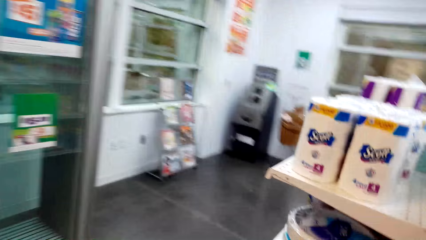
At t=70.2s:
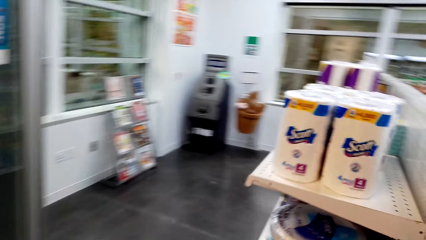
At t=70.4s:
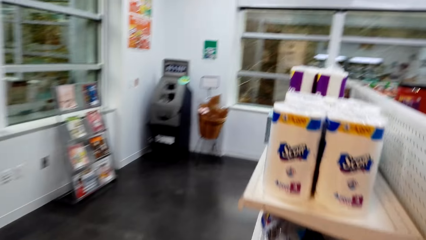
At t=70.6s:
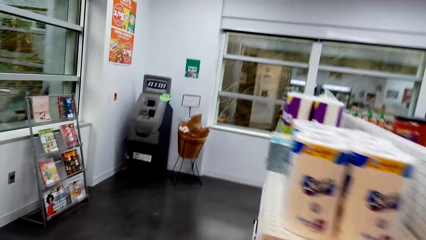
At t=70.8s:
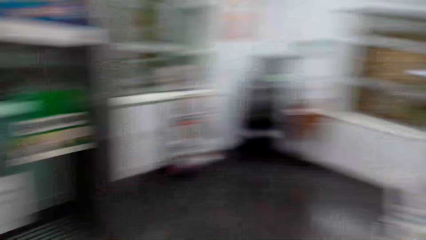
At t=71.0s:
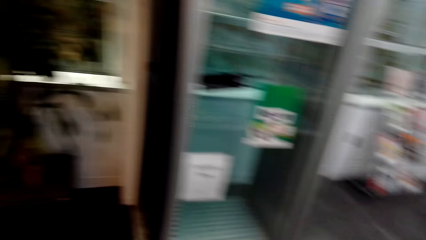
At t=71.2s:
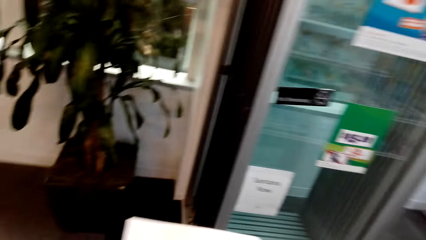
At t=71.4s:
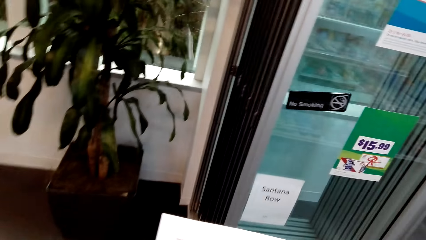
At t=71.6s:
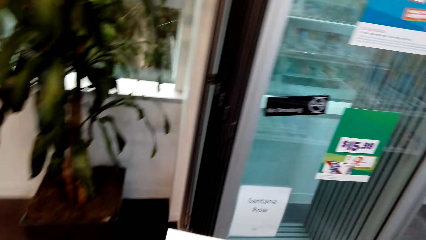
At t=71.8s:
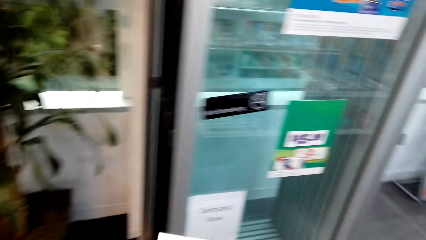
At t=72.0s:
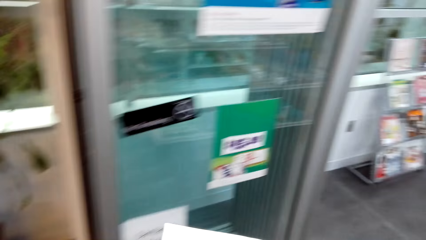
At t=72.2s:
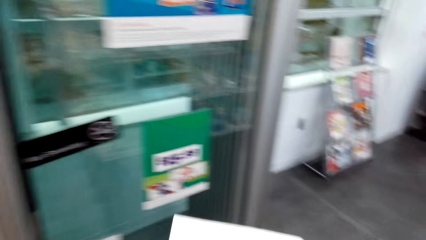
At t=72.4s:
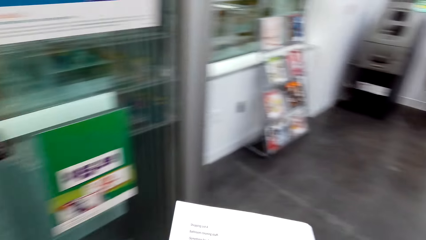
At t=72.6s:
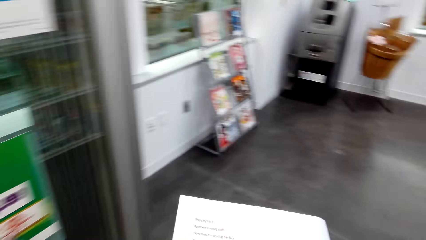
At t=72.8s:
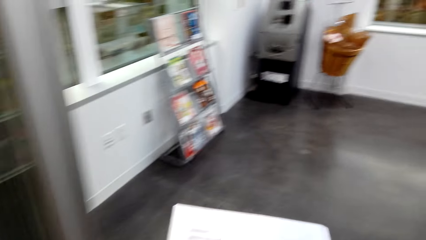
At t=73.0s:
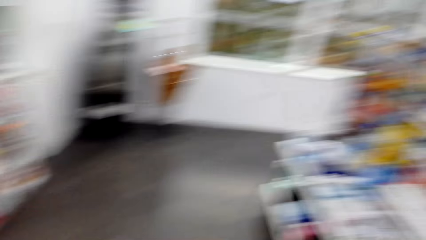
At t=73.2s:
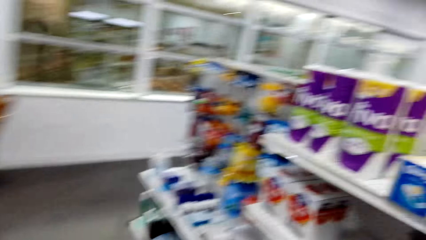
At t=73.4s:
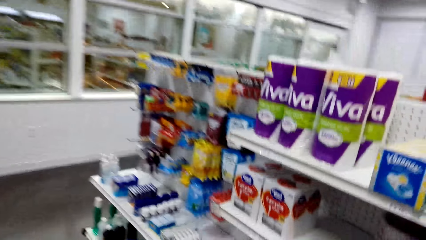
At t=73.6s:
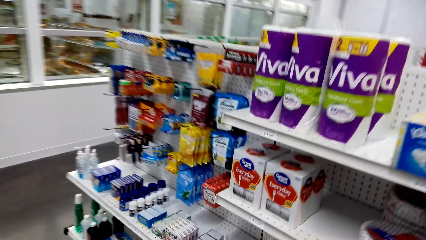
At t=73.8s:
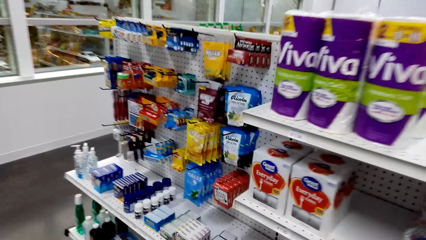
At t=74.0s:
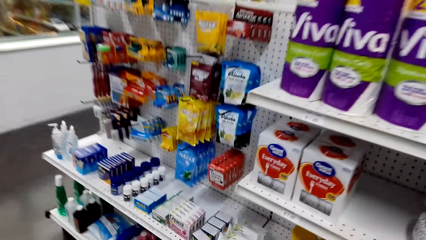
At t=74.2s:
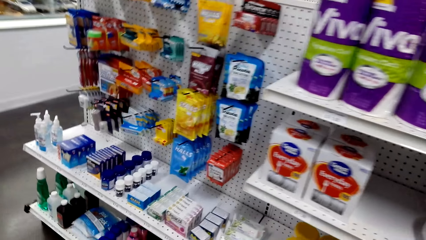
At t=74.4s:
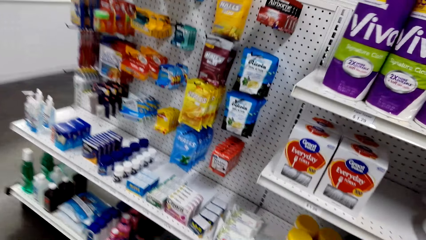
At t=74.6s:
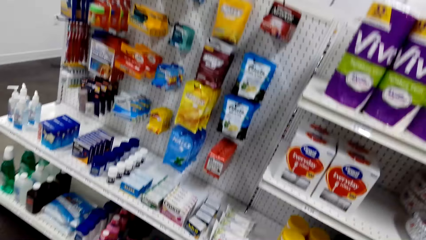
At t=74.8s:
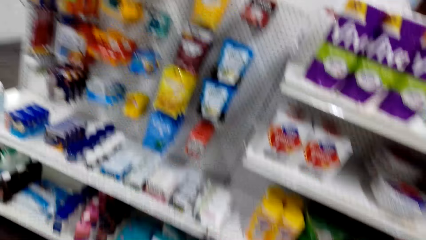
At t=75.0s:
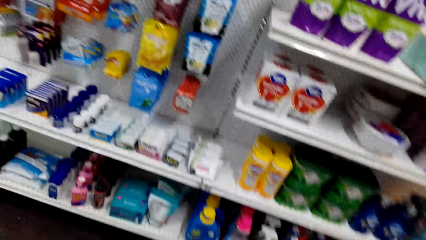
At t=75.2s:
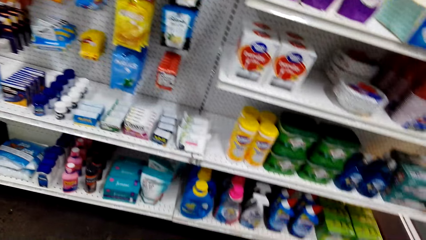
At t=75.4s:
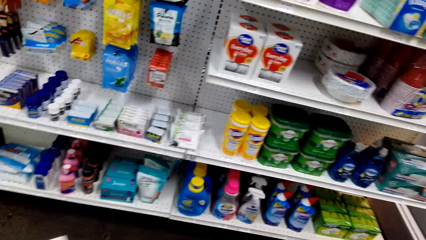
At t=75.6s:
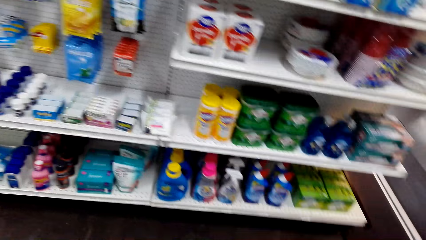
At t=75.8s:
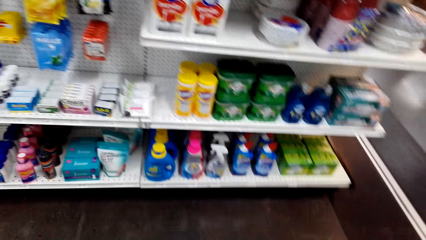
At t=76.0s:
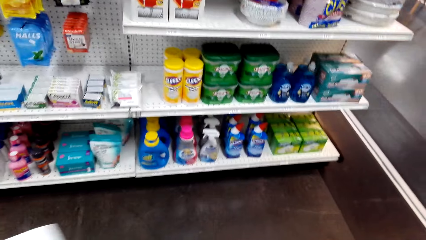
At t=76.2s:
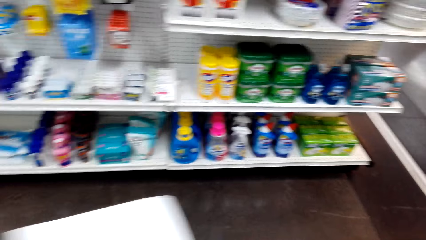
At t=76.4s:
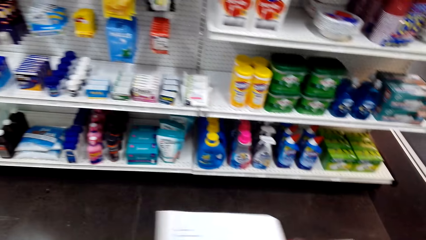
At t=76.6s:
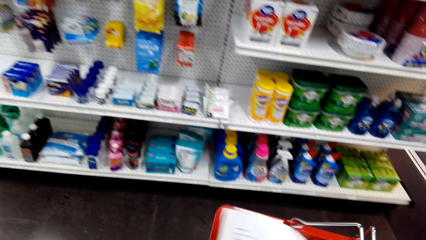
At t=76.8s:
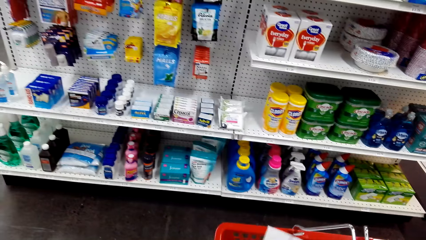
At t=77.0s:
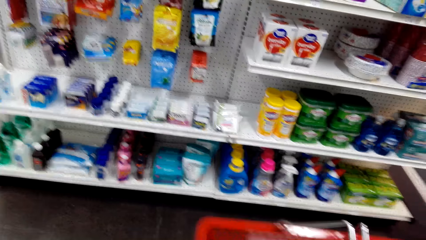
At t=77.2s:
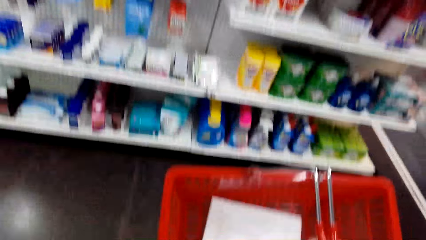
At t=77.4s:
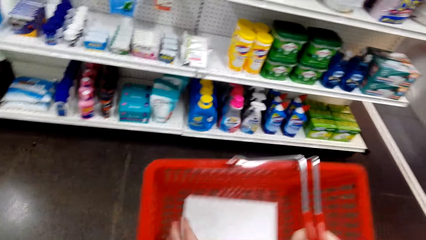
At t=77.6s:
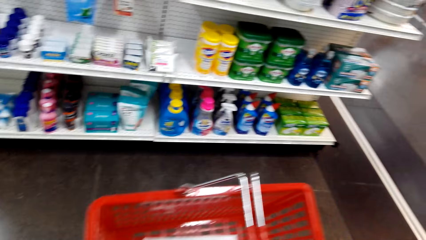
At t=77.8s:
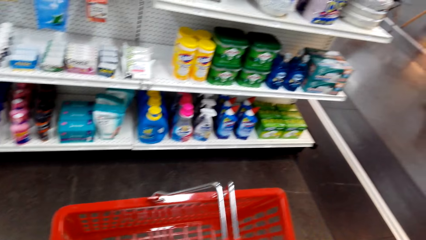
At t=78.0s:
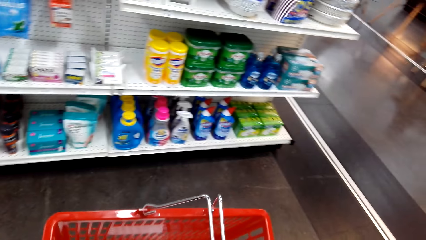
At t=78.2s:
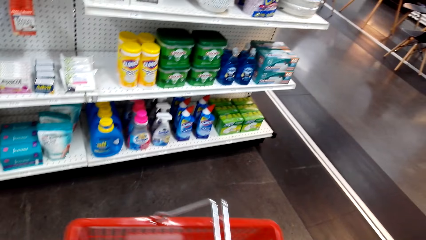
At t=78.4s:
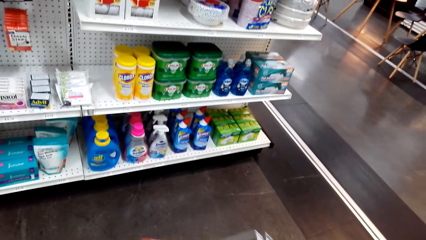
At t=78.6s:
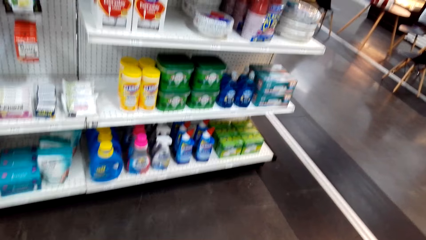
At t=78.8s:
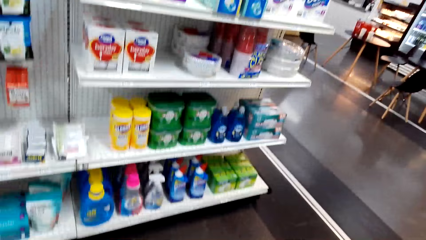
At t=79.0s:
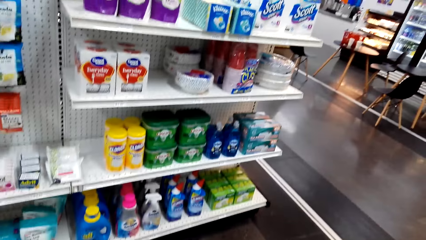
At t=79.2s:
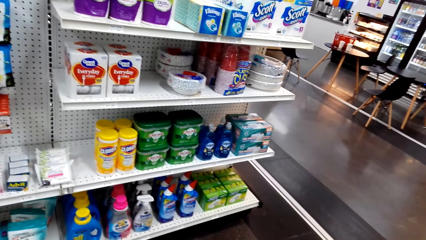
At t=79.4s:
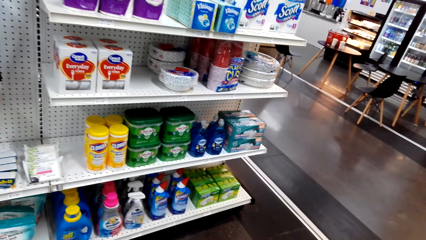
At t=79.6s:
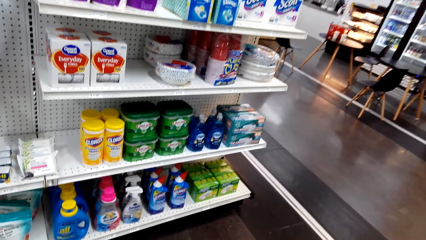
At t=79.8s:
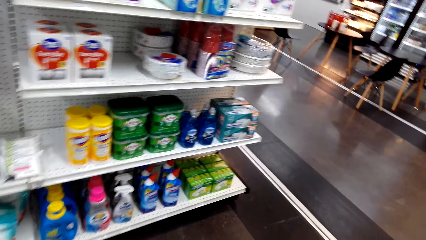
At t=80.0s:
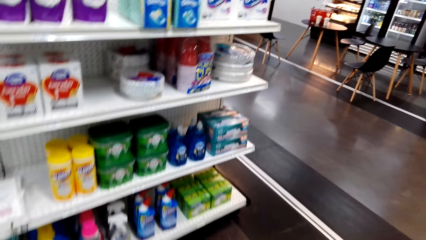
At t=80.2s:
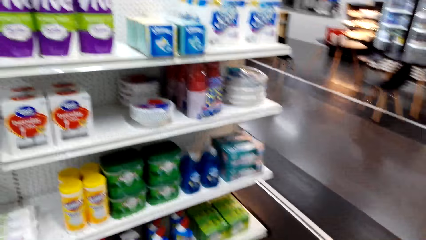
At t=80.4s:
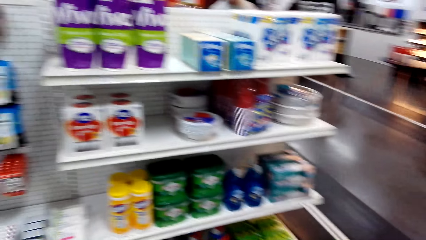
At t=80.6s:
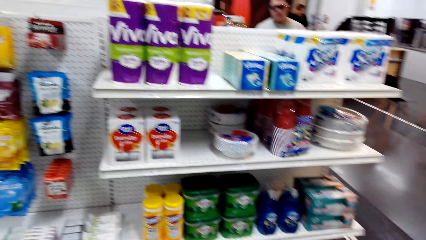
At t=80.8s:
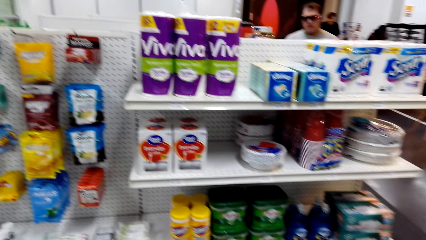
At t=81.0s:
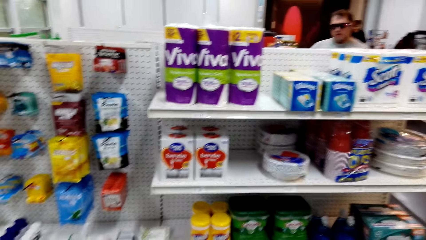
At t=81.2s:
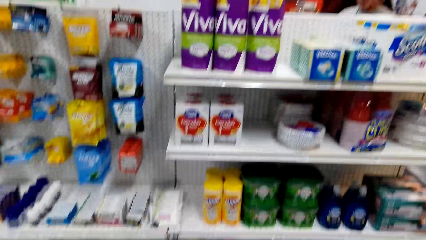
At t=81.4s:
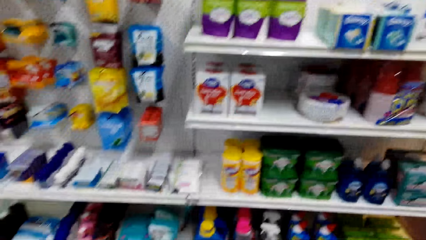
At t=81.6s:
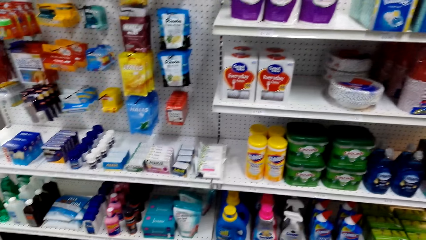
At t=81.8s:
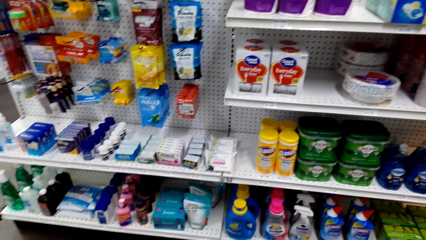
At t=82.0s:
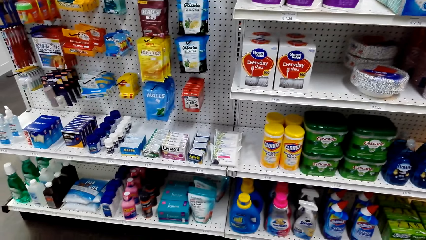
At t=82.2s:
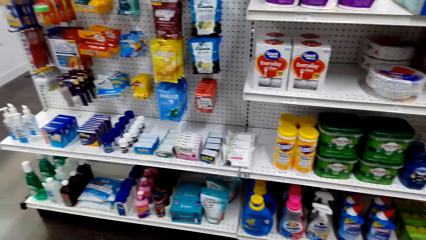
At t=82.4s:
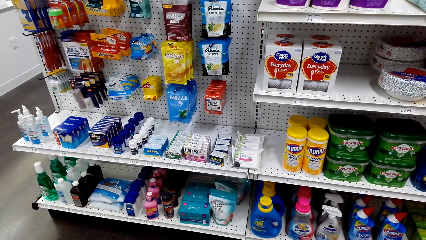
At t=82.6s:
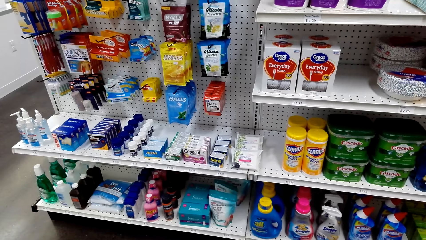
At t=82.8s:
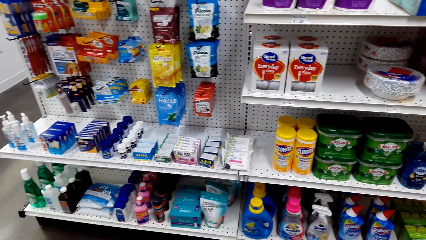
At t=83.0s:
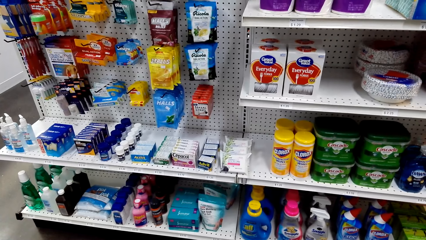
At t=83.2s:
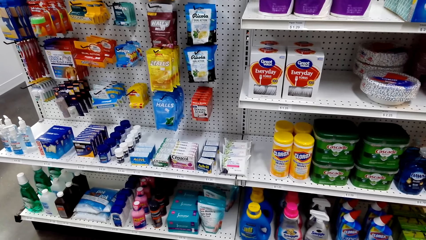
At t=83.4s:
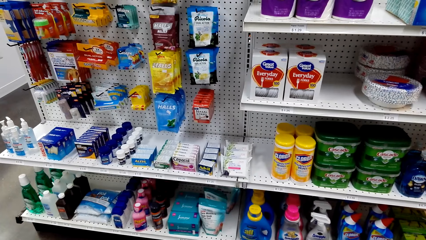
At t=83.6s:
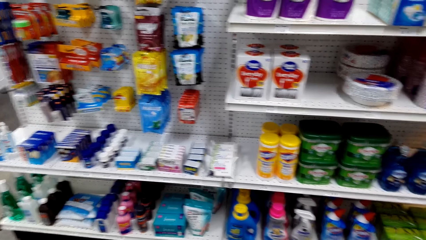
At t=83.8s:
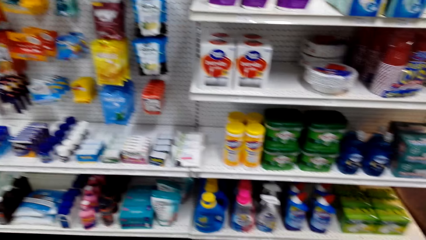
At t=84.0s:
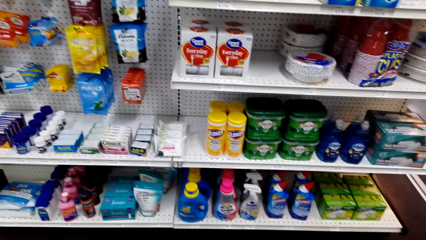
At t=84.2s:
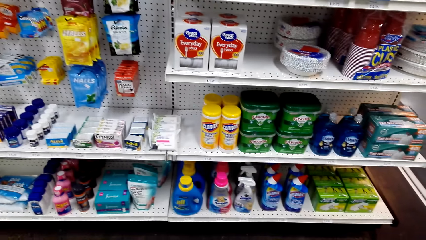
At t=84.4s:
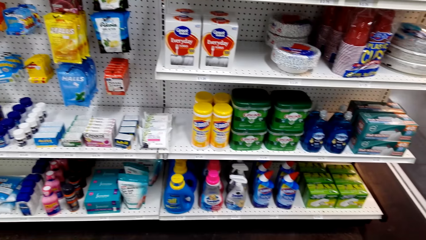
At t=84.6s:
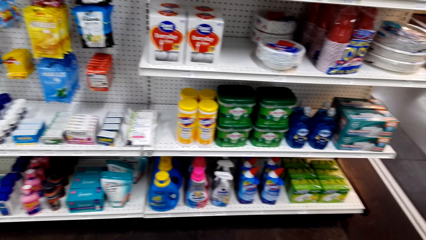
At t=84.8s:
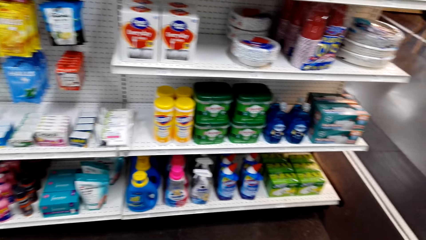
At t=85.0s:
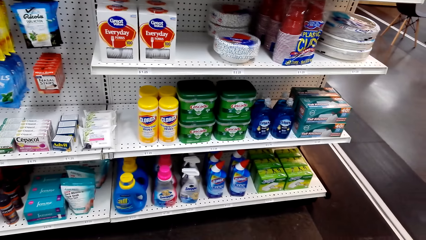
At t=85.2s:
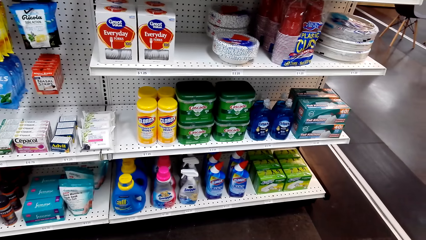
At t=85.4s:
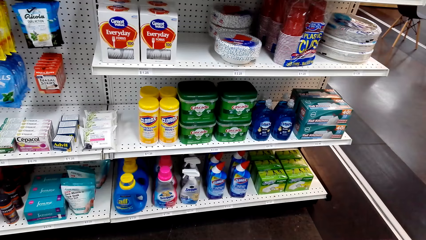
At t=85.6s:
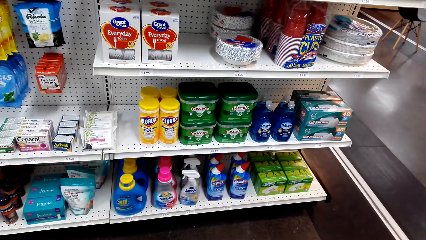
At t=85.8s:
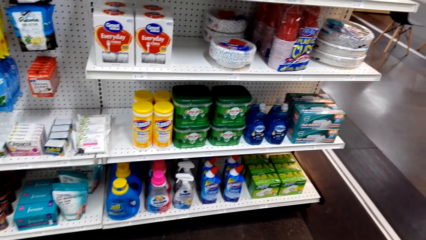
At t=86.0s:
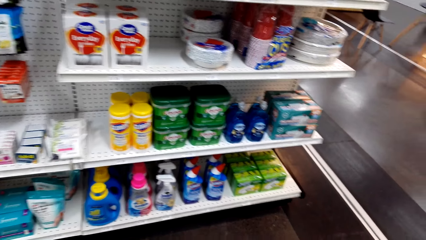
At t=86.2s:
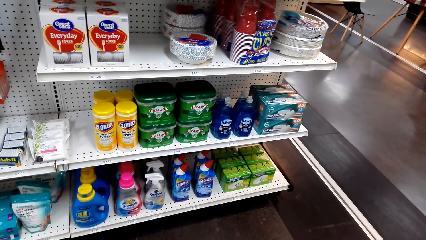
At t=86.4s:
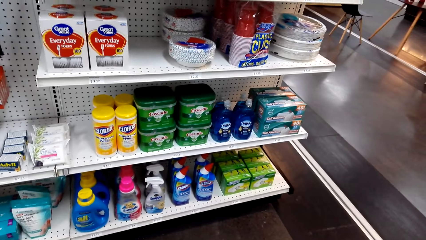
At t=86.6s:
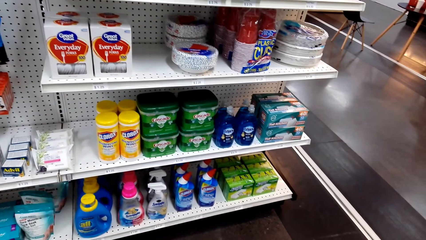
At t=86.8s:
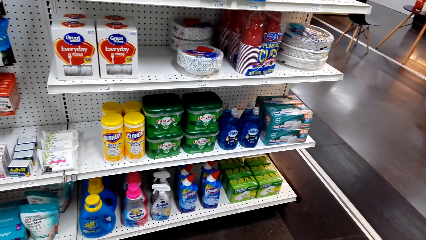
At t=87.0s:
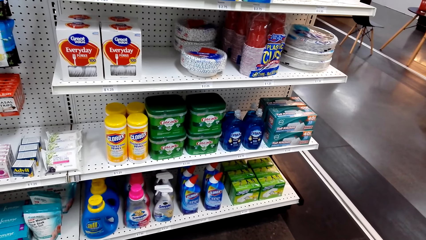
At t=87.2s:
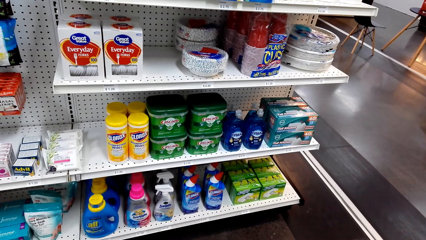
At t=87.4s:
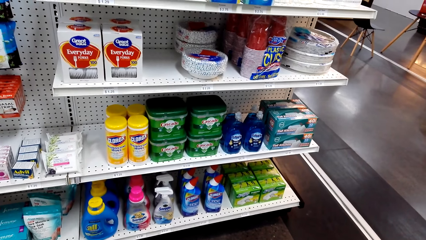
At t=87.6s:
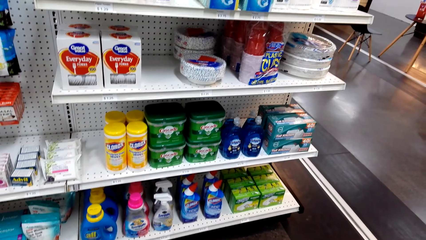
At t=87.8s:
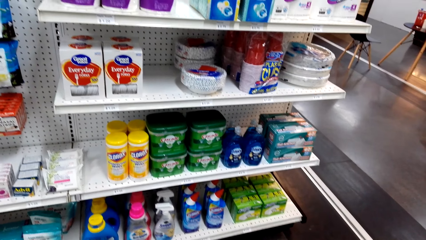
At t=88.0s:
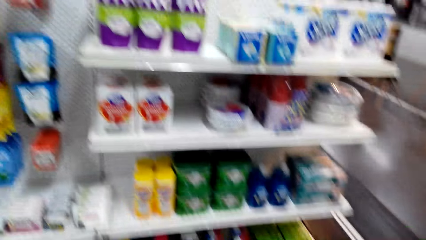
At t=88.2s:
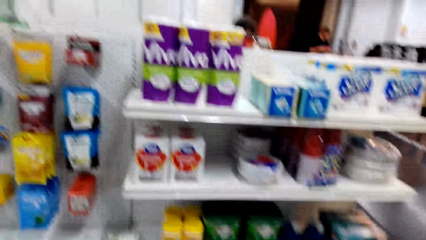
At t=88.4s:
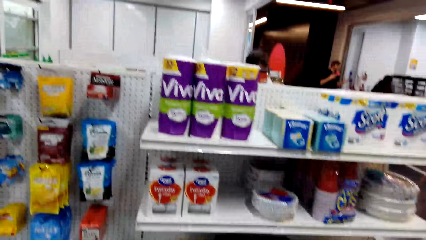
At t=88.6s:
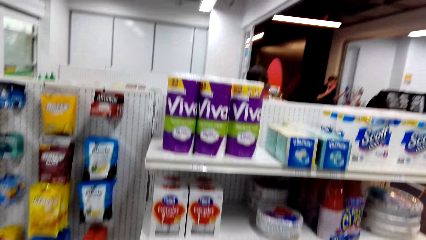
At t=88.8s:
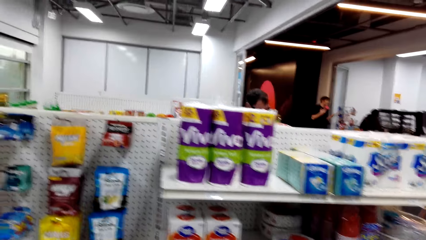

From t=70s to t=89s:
The camera wearer drops the shopping list into the shopping basket.
